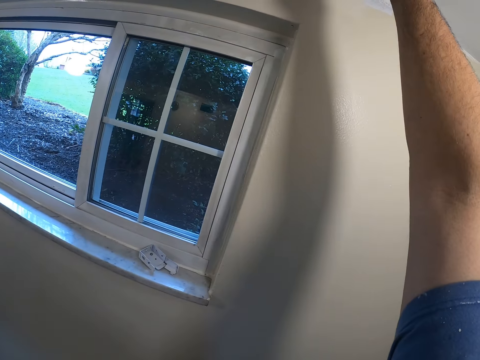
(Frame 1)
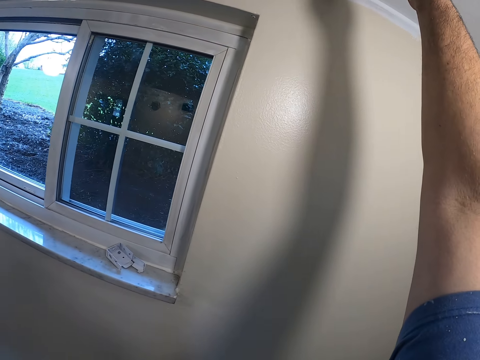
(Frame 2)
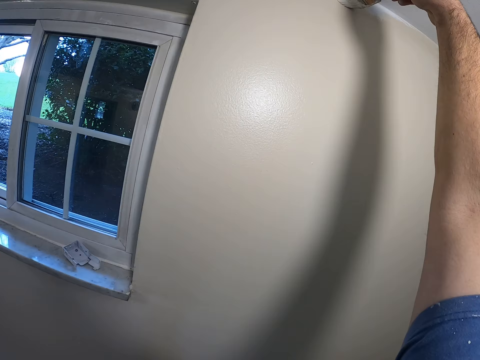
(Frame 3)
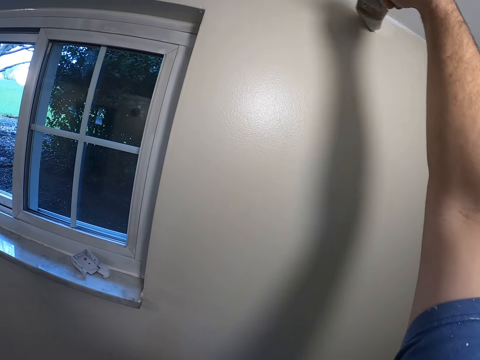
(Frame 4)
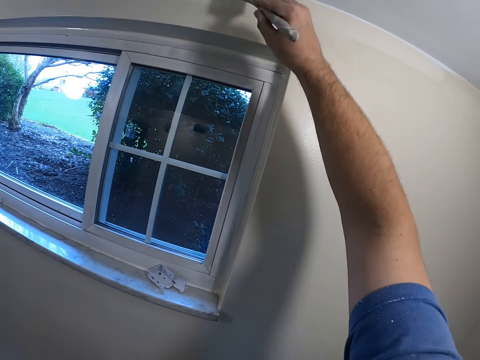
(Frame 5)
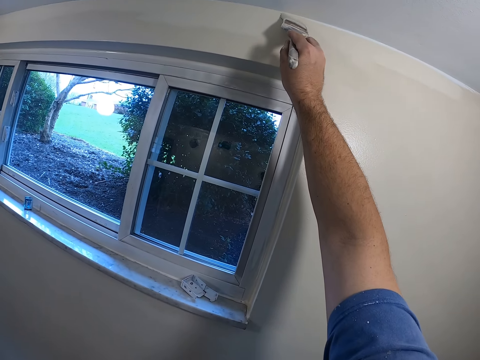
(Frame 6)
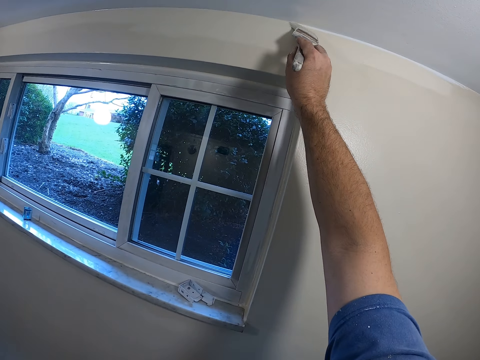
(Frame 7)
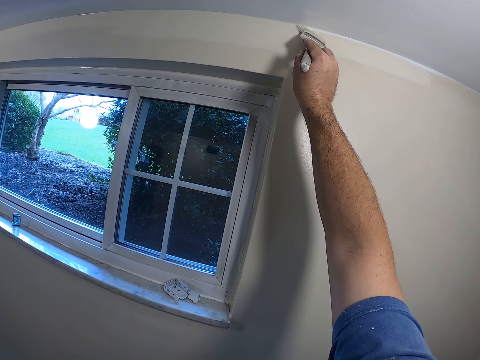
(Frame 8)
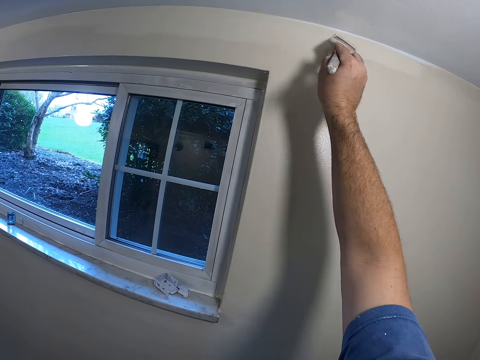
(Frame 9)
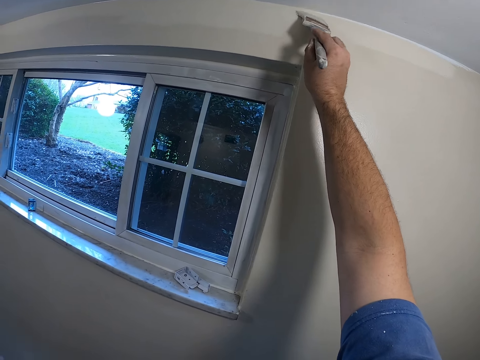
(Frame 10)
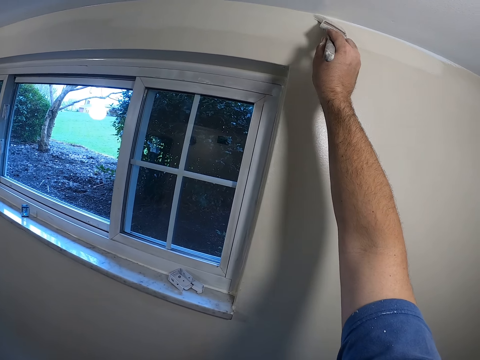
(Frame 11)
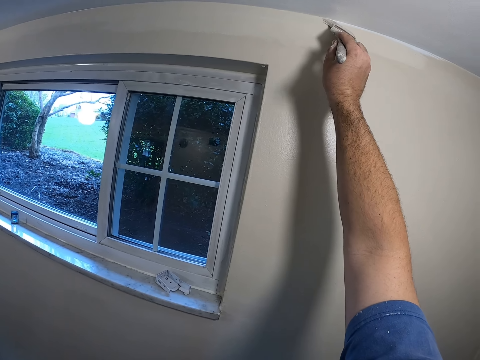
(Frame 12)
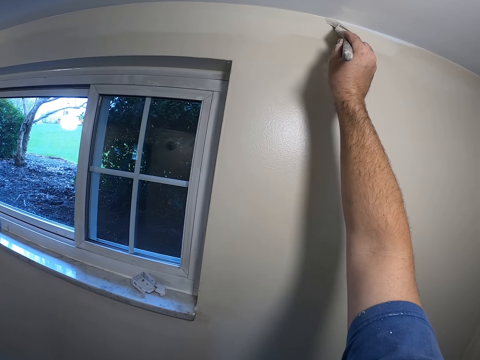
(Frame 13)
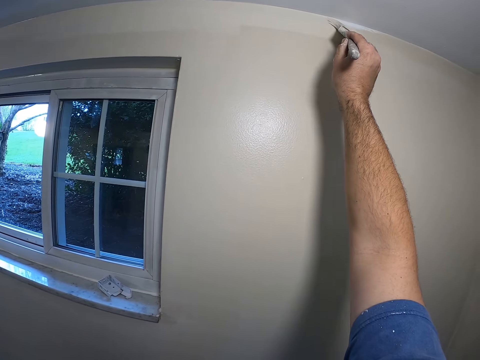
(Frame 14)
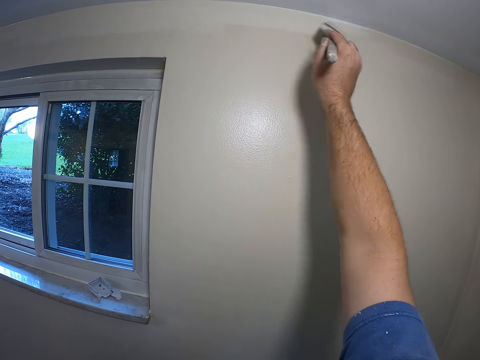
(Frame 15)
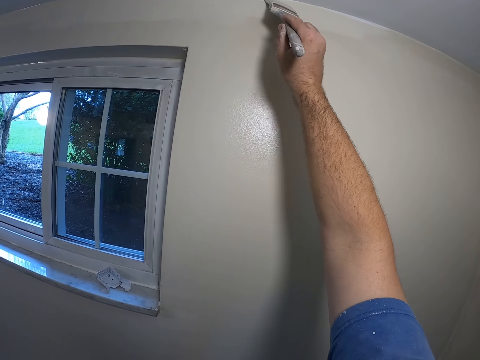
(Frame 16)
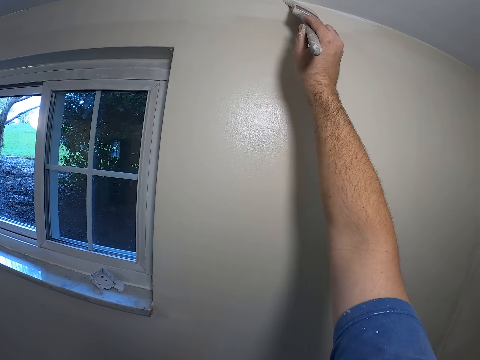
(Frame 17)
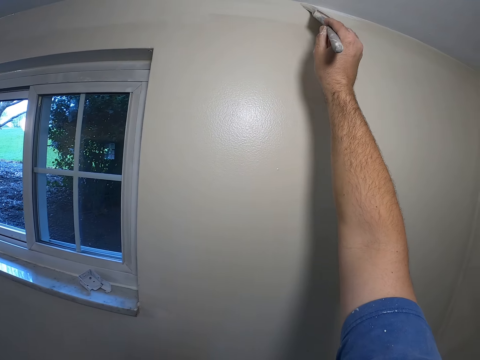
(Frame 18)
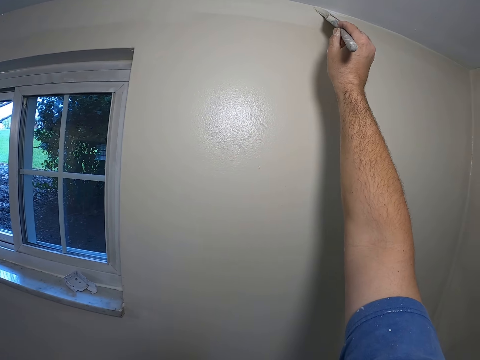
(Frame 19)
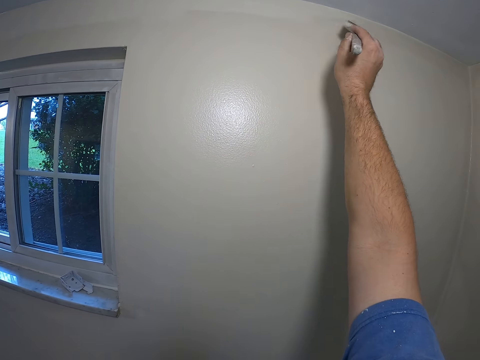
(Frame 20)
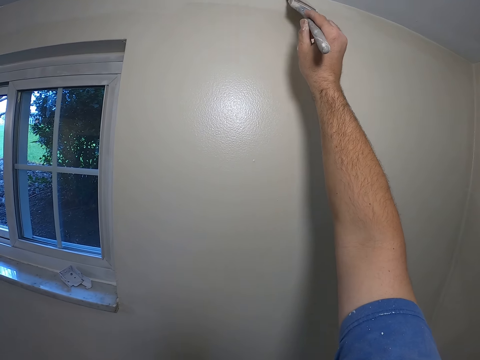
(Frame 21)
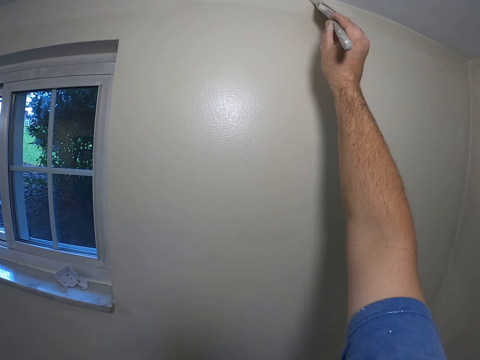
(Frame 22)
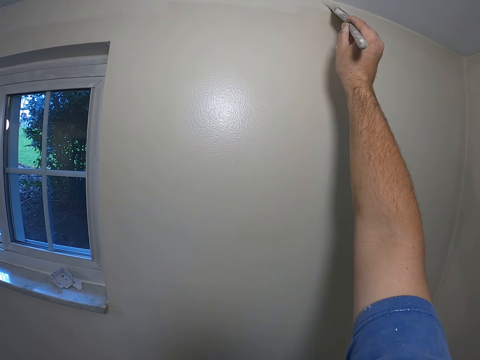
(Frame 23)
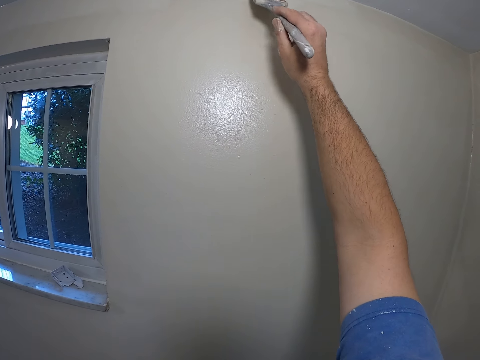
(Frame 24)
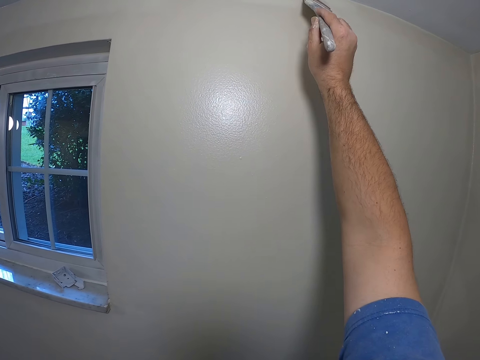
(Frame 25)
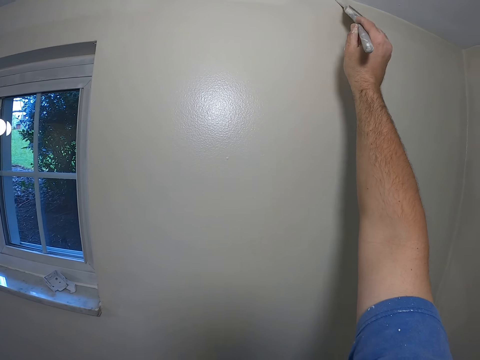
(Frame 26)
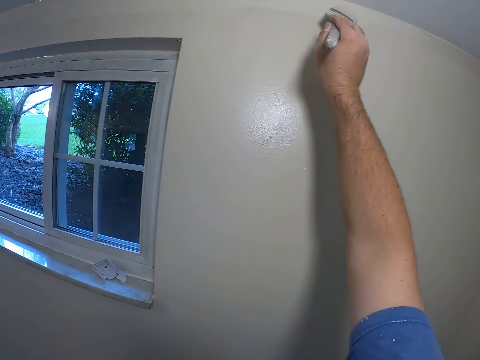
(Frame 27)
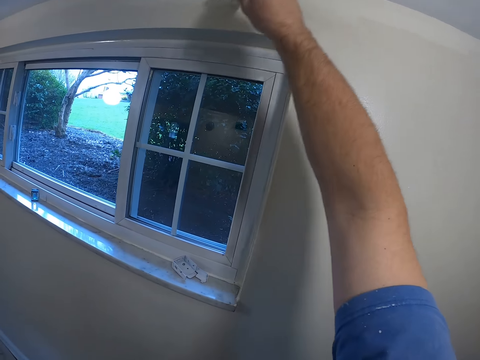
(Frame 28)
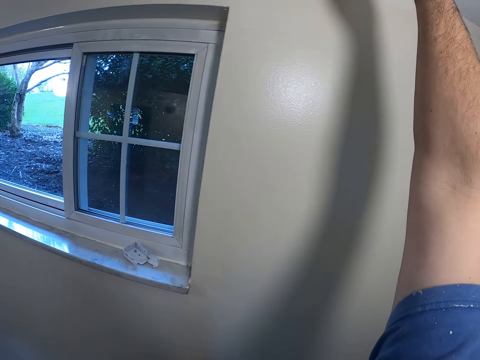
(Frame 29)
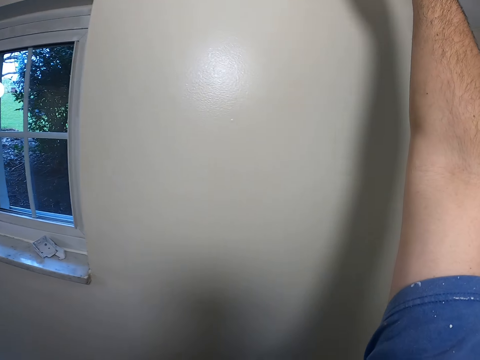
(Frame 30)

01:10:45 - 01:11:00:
The camera wearer paints the wall with the paint brush.

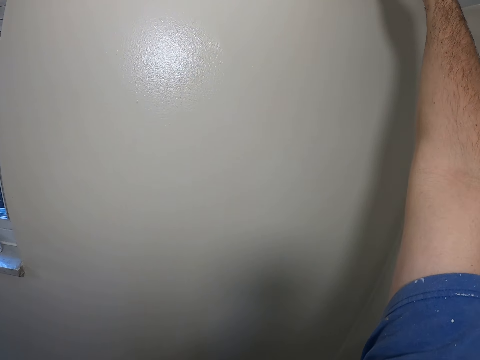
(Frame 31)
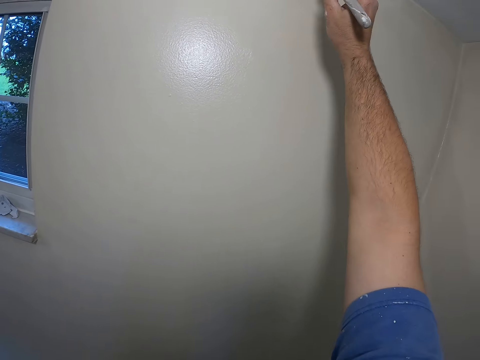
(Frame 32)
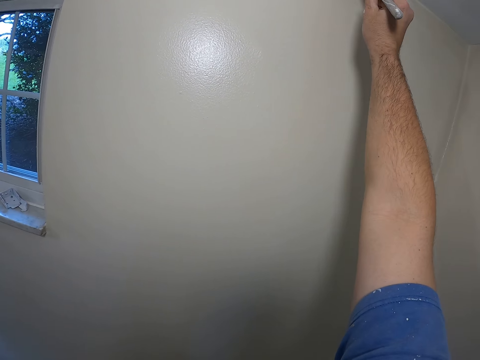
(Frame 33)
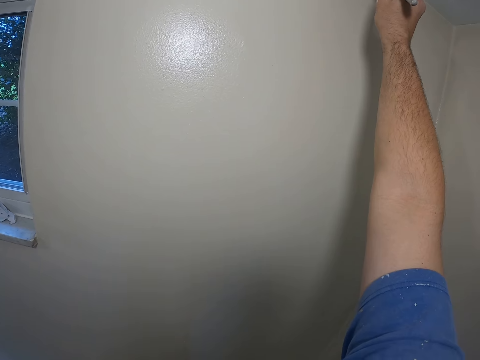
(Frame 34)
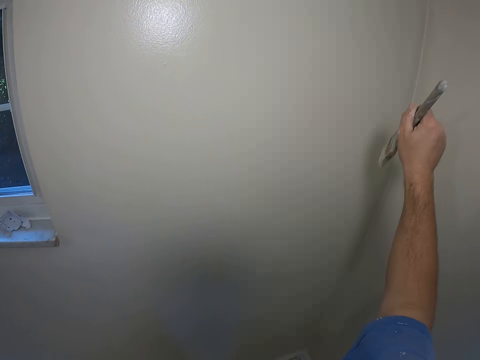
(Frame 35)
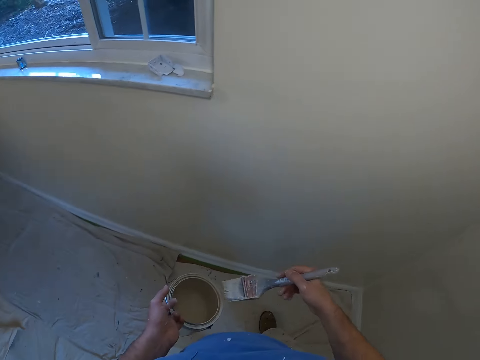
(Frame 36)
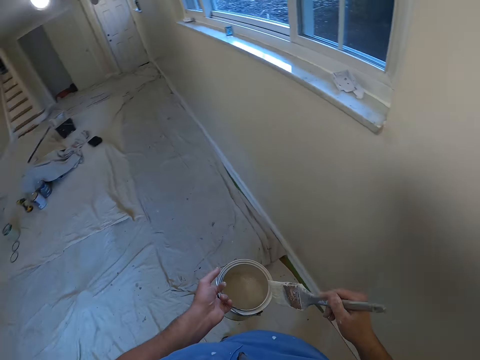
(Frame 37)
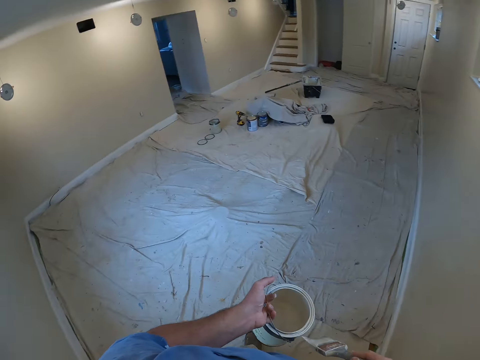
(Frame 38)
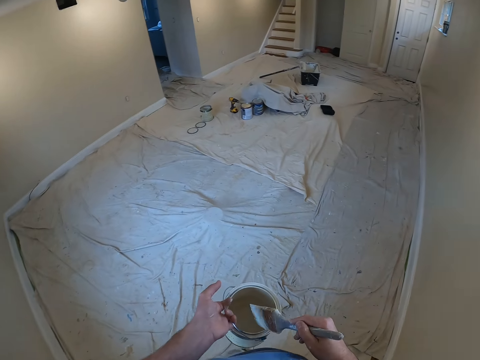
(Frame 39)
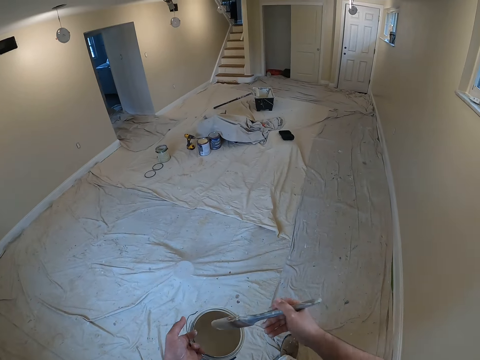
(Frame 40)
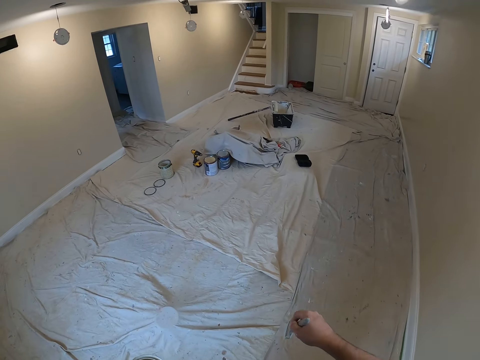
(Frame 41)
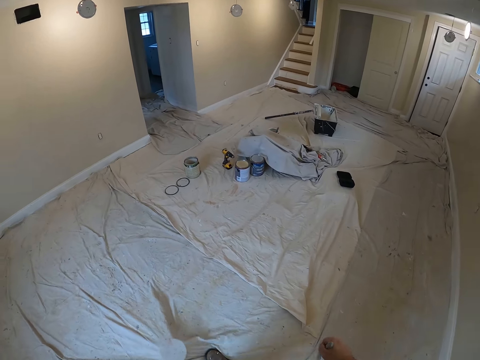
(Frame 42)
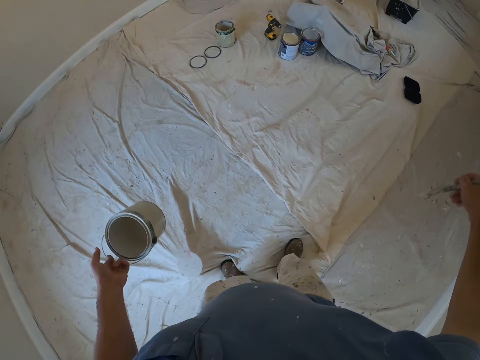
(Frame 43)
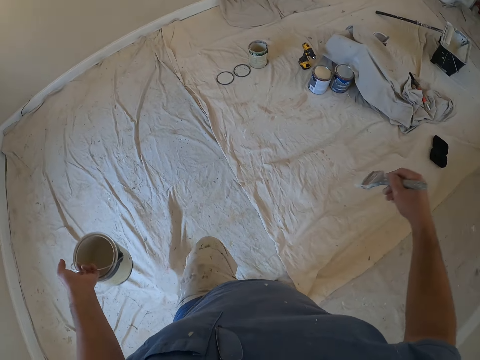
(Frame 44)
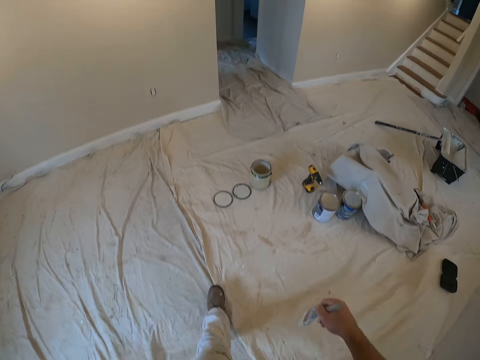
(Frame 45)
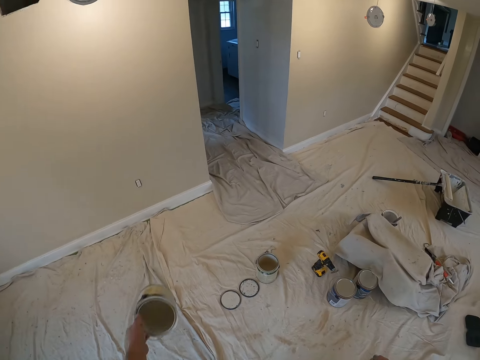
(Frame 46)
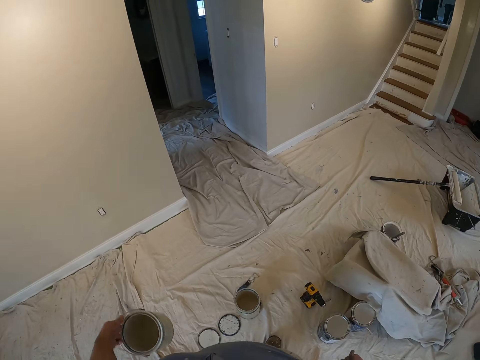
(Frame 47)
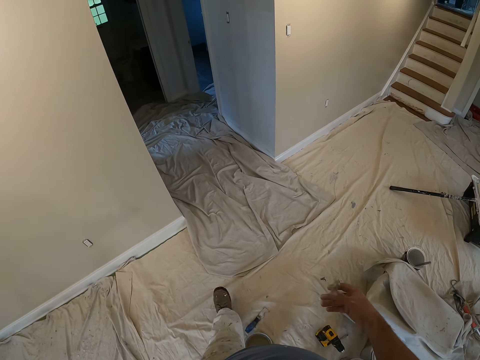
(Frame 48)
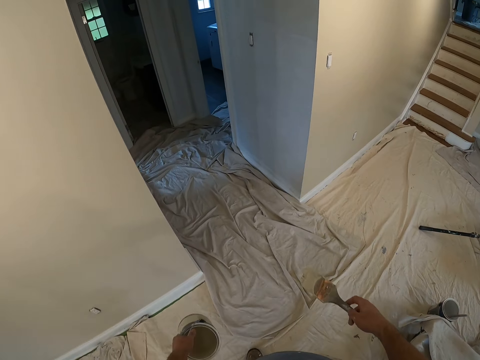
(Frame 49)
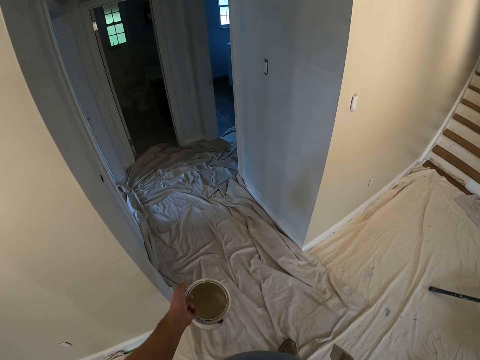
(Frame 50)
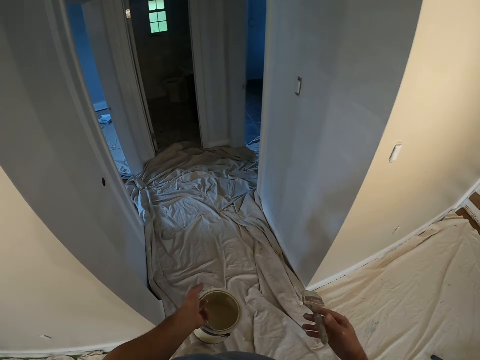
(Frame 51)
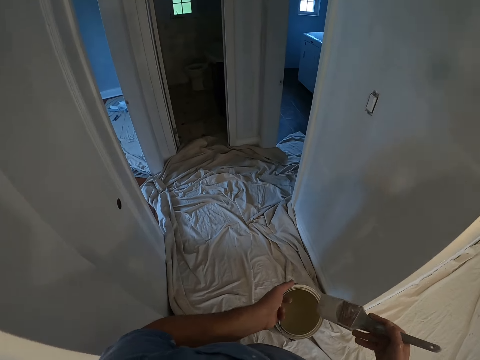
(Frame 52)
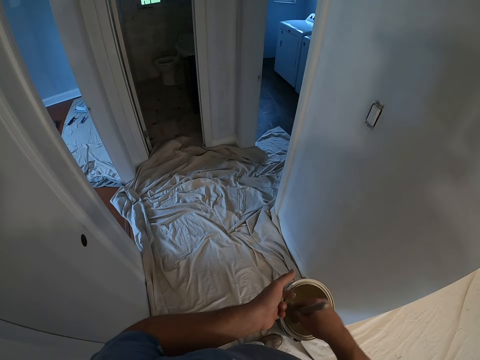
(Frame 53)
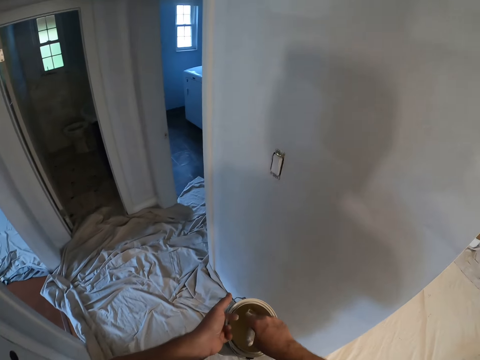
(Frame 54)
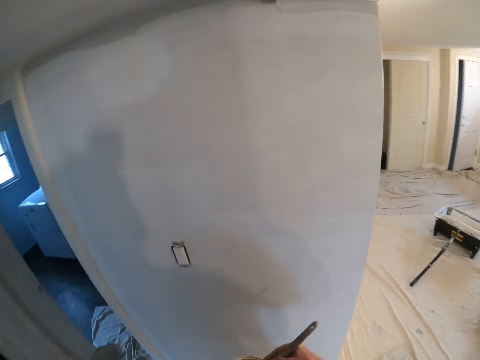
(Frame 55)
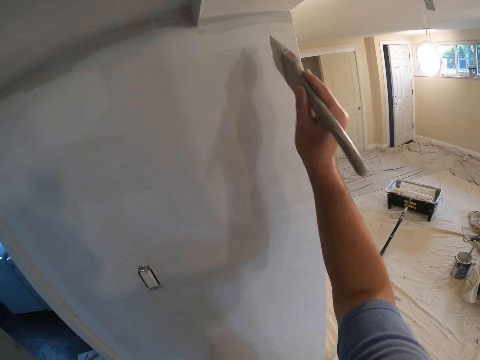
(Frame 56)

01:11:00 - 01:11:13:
The camera wearer reduces paint in the paint brush. They clean the paint brush with the edge of the paint can. They walk to another wall in the room. They take some paint from the paint can with the paint brush.
